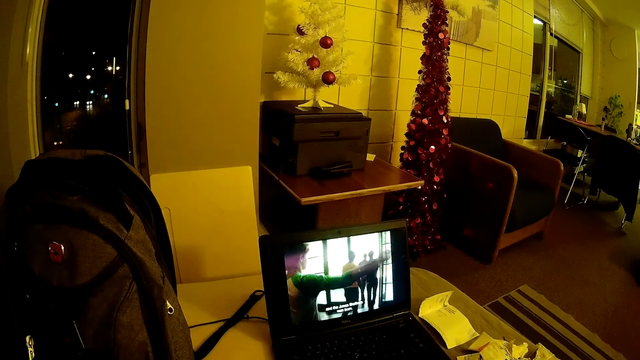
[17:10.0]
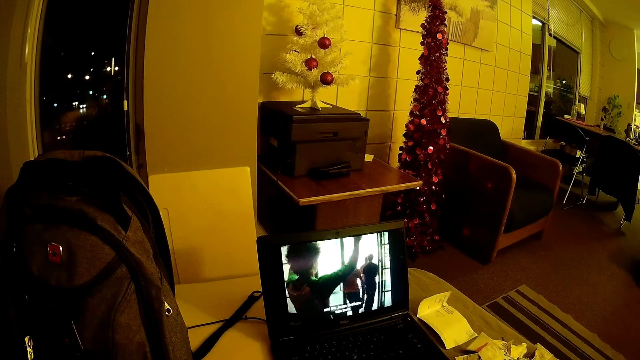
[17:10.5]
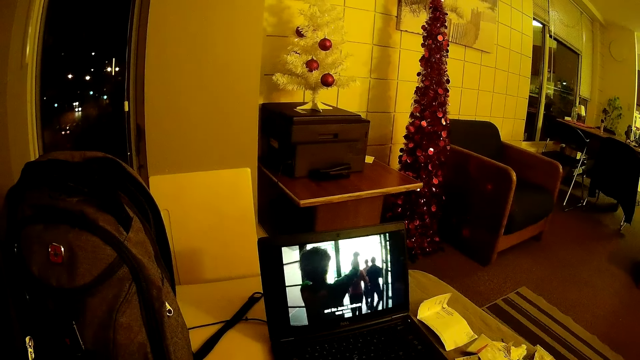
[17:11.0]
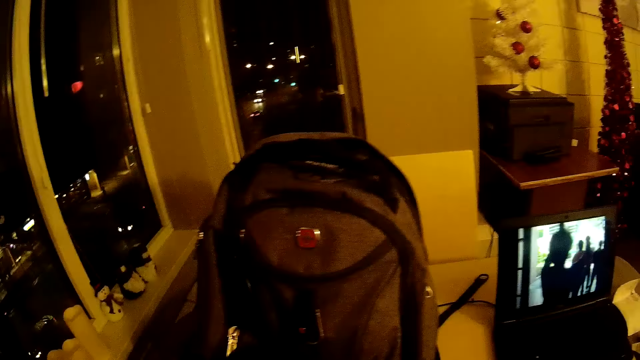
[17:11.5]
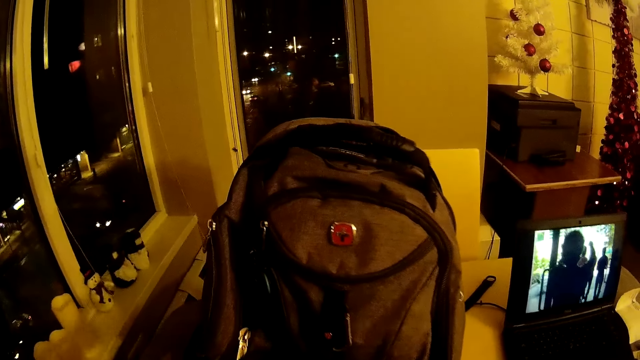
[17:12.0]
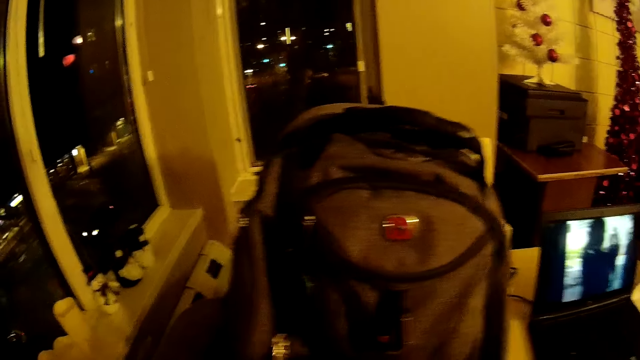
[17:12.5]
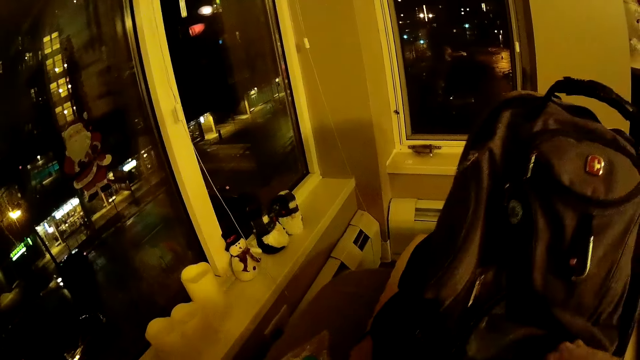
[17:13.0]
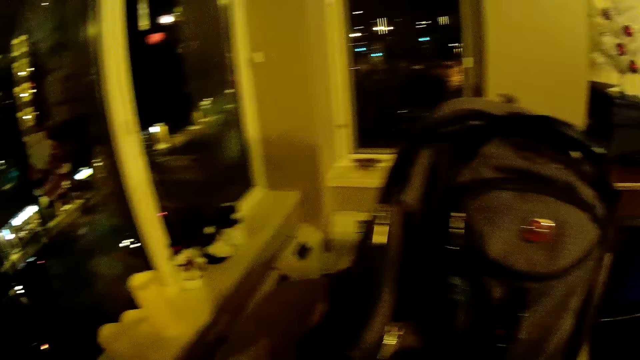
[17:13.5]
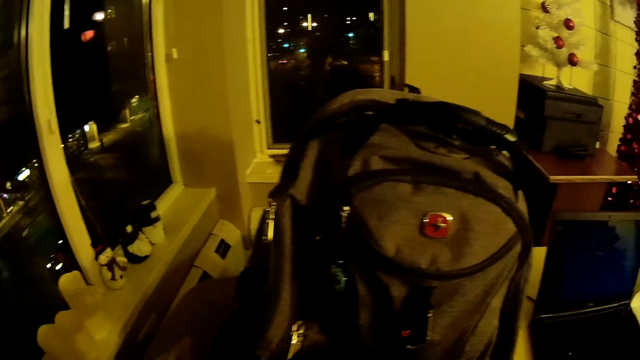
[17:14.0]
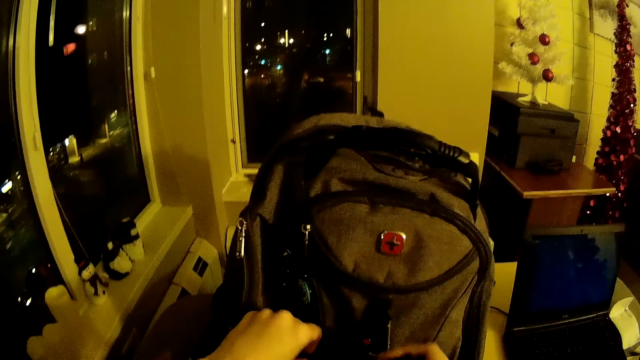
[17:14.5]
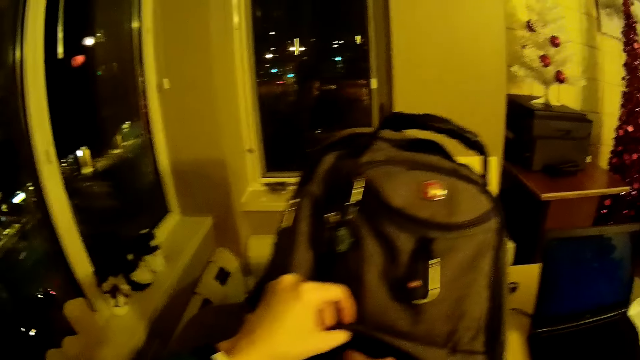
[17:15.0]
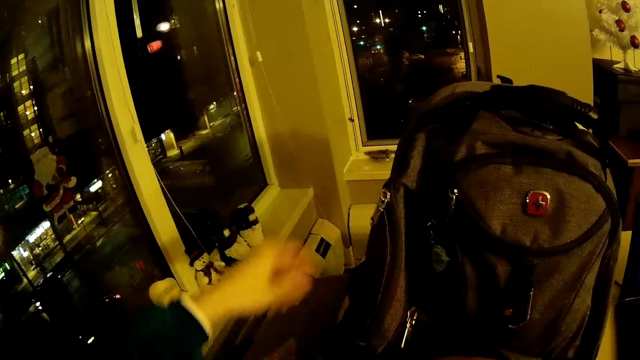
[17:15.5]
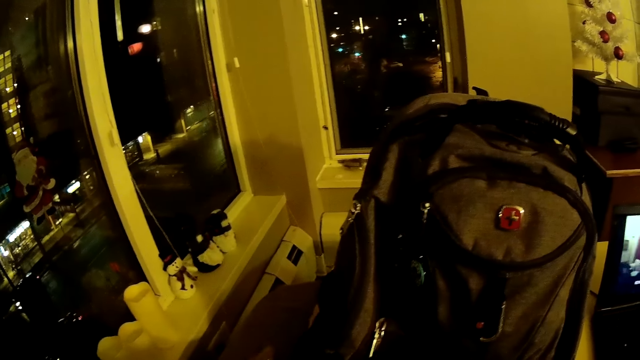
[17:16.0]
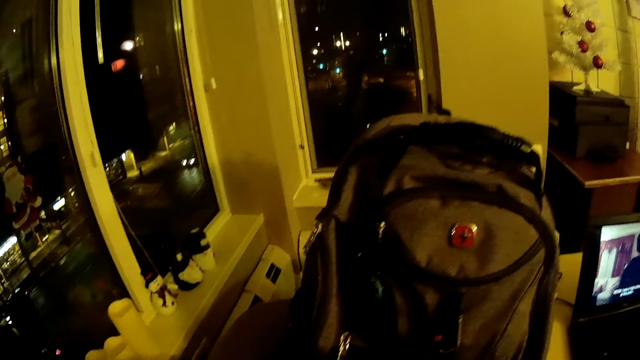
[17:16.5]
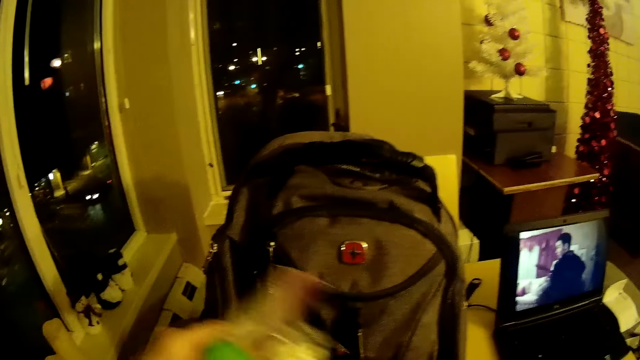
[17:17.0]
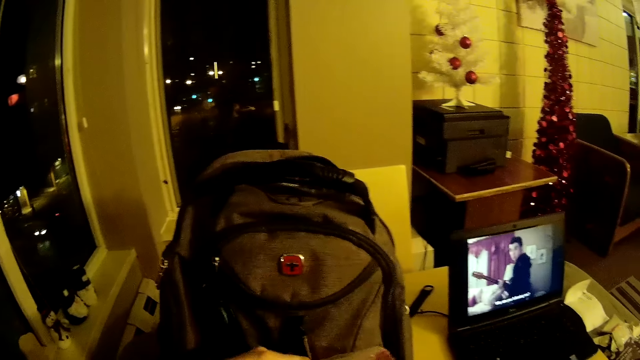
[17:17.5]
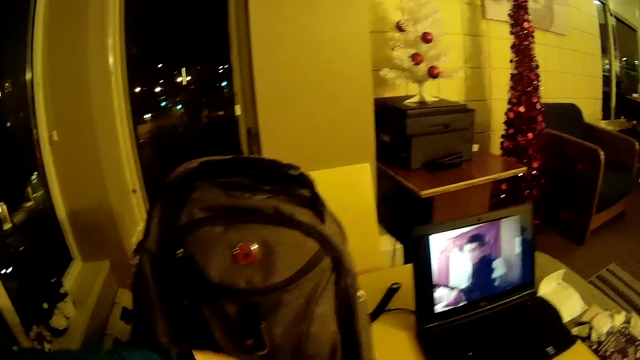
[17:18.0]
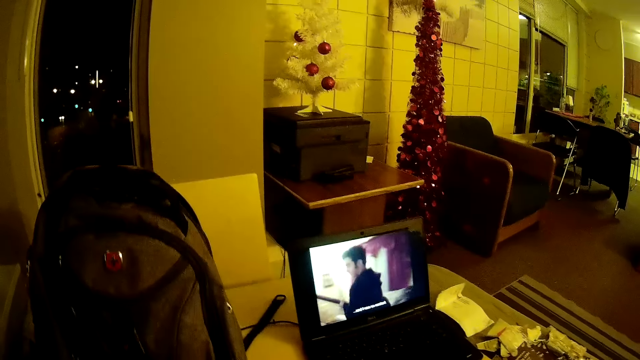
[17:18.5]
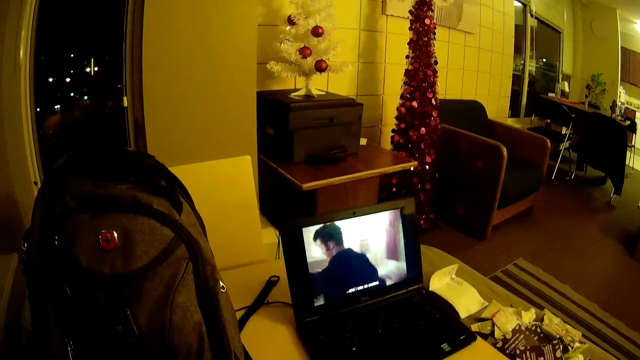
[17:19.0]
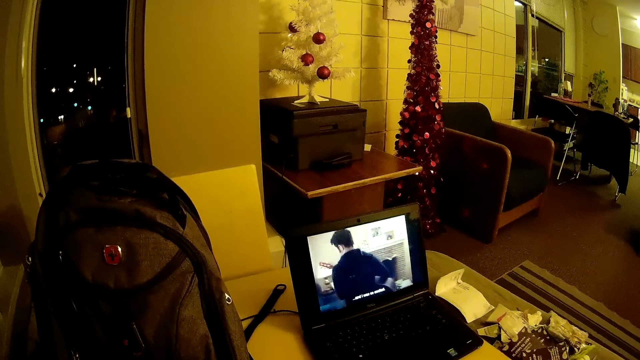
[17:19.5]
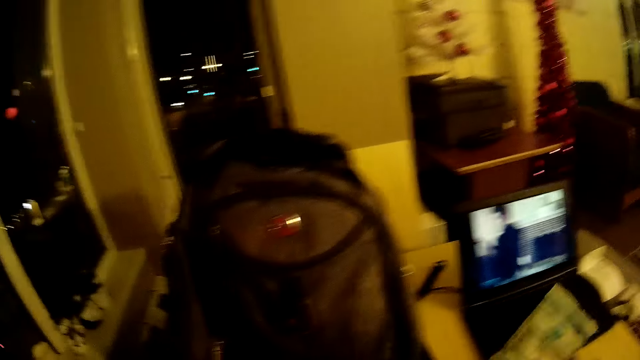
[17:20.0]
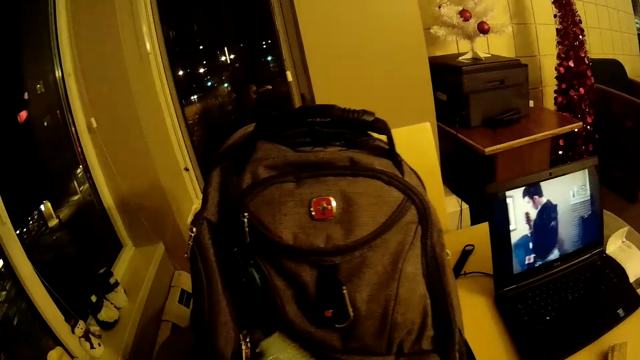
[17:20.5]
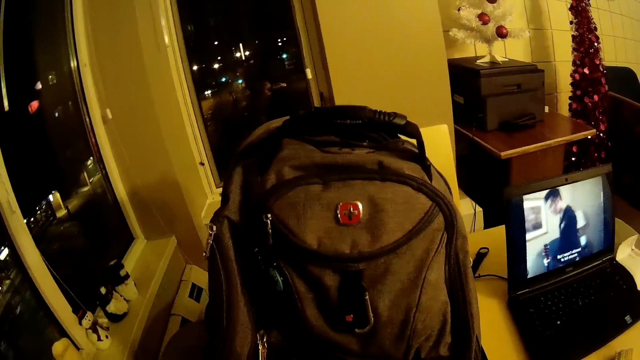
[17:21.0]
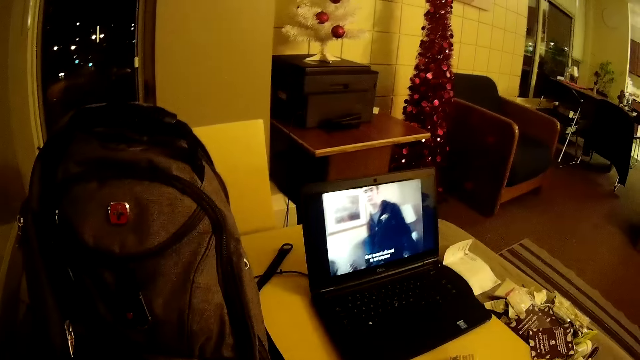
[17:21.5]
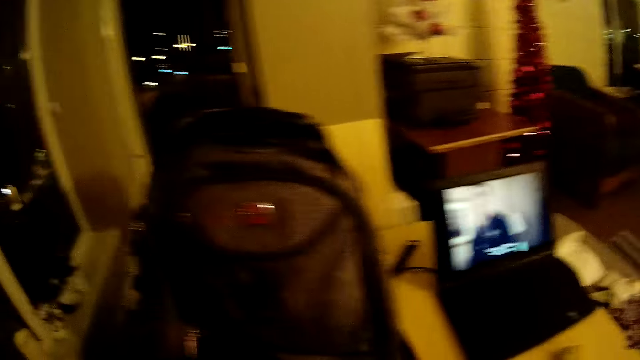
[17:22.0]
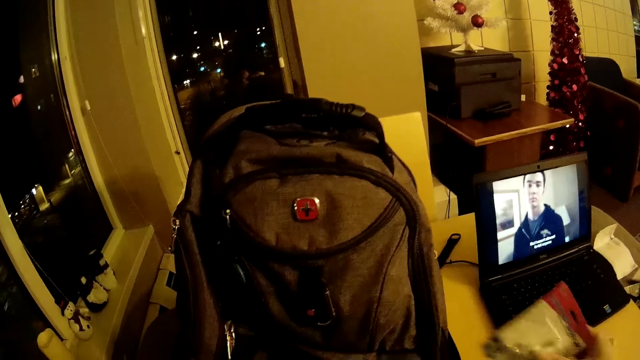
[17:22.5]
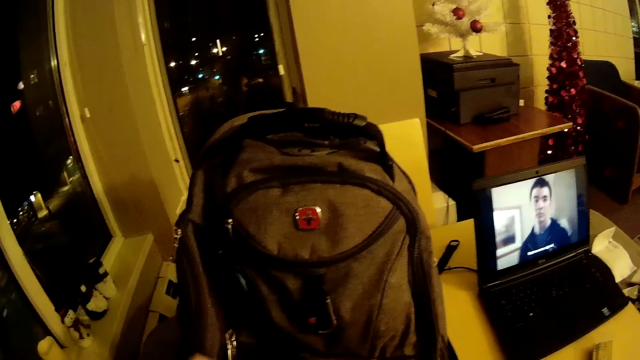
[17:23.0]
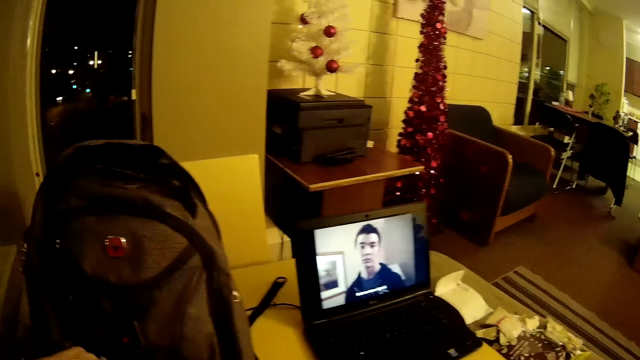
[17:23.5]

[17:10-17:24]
The camera wearer touches a bag. They hold the bag. They take a nylon paper from the floor. They place items in the bag.

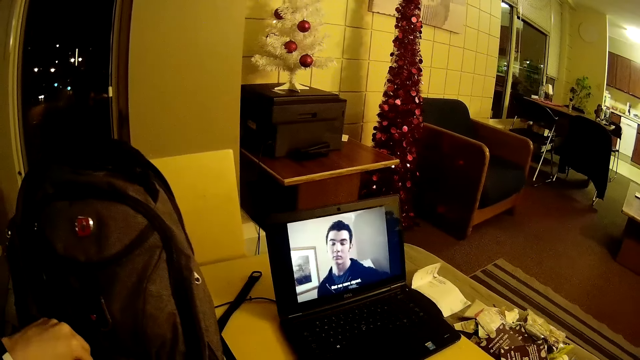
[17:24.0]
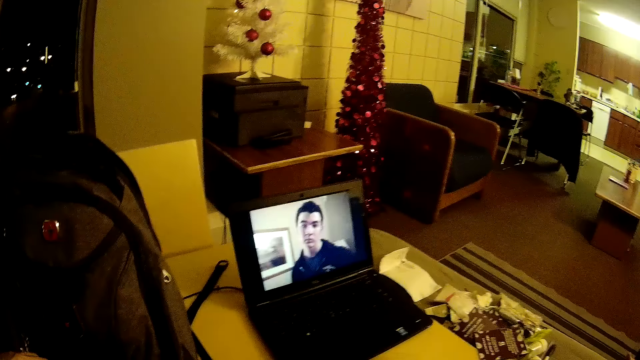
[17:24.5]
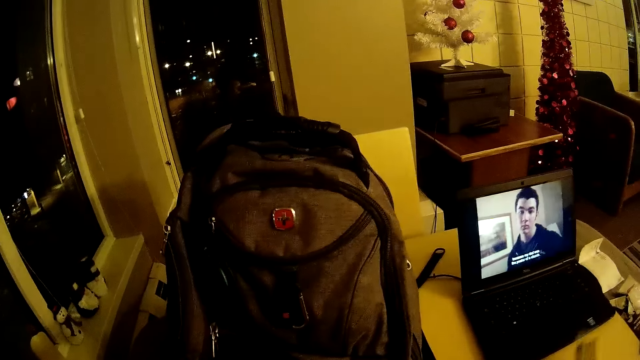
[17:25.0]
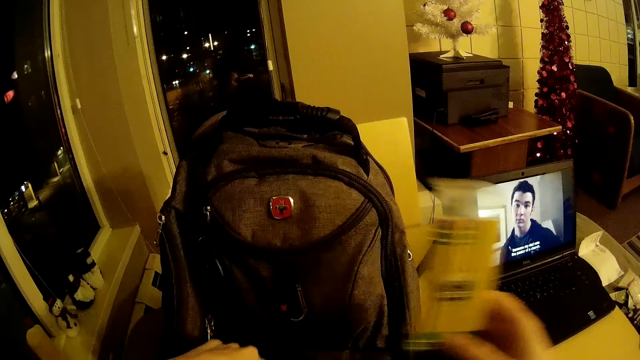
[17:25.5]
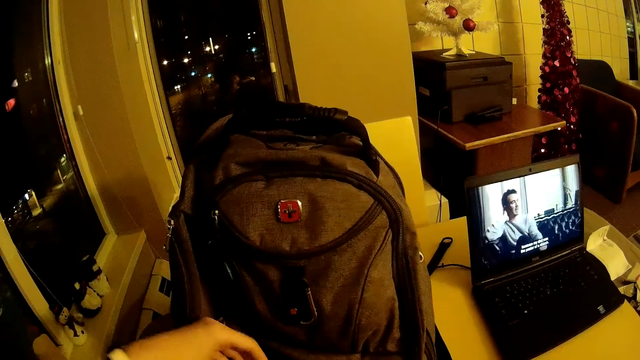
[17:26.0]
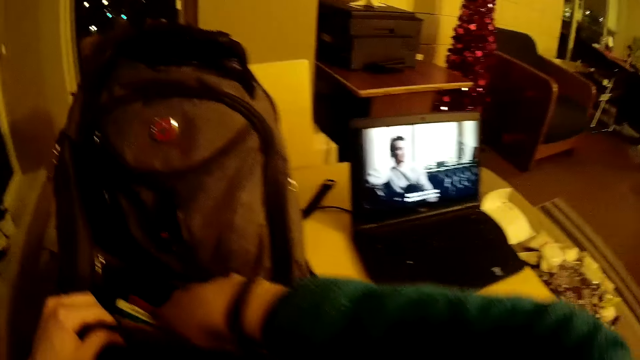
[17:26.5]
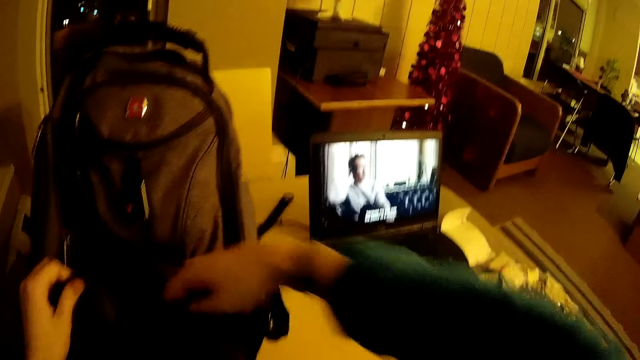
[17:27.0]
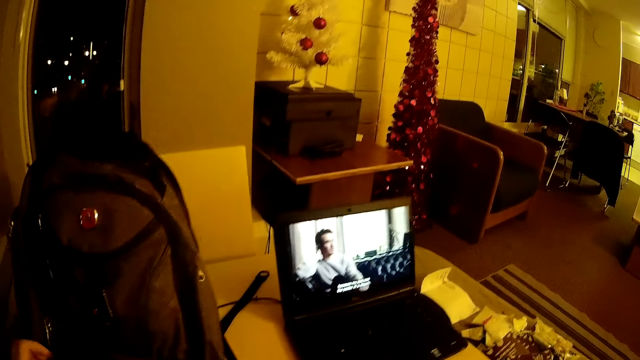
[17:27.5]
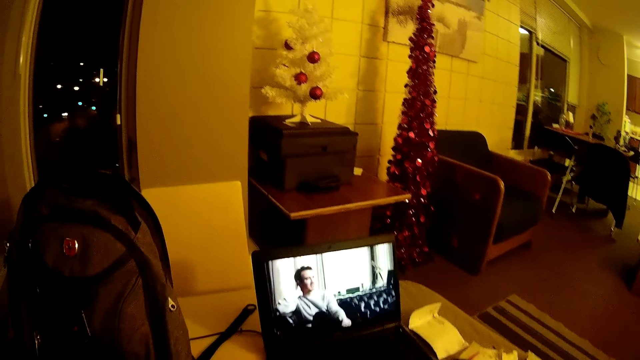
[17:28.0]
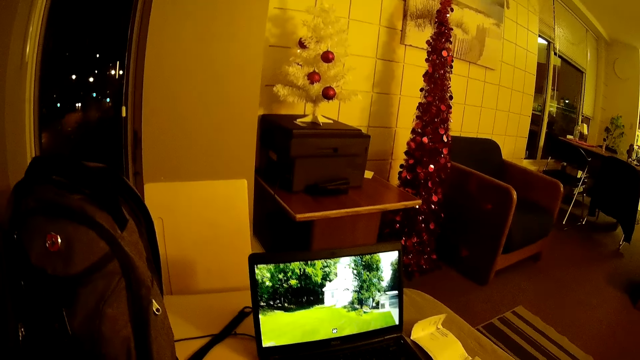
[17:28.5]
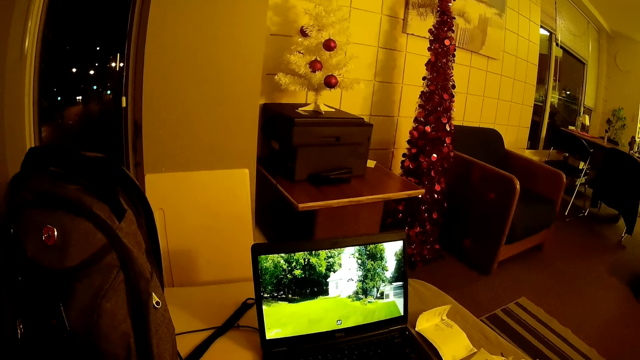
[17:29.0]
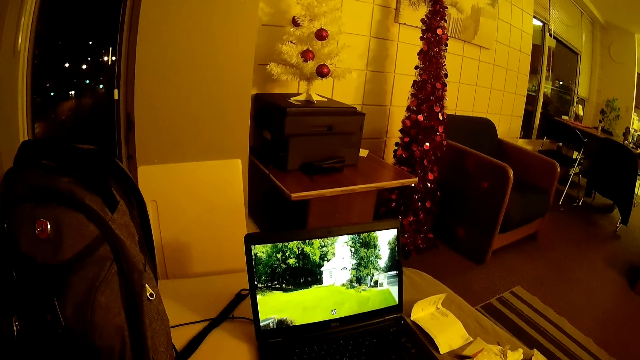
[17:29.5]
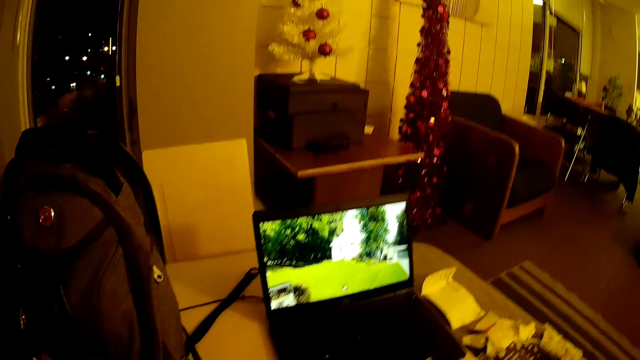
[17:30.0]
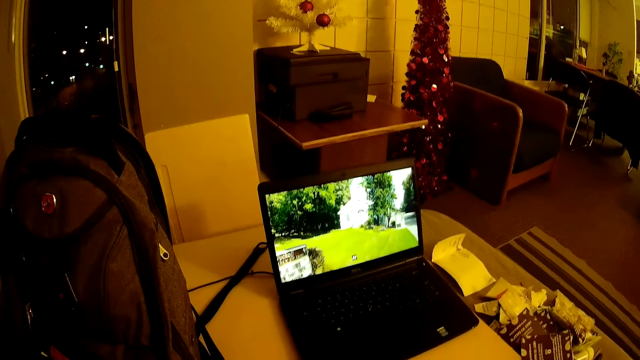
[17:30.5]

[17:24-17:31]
The camera wearer takes a paper from the table.
